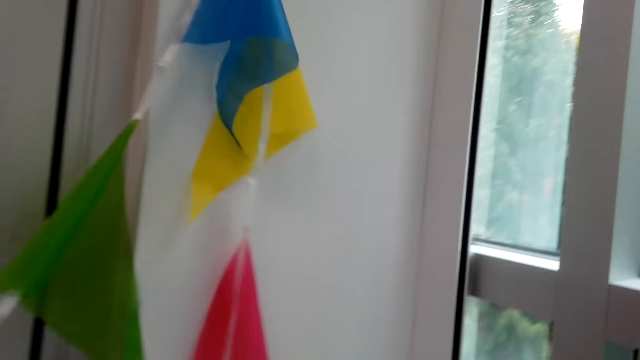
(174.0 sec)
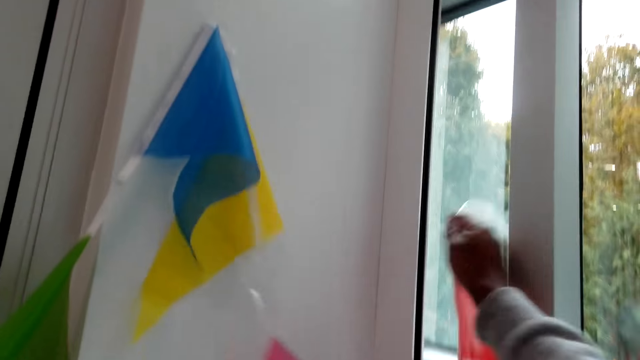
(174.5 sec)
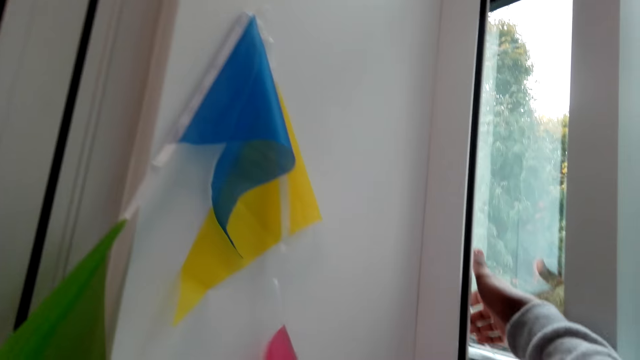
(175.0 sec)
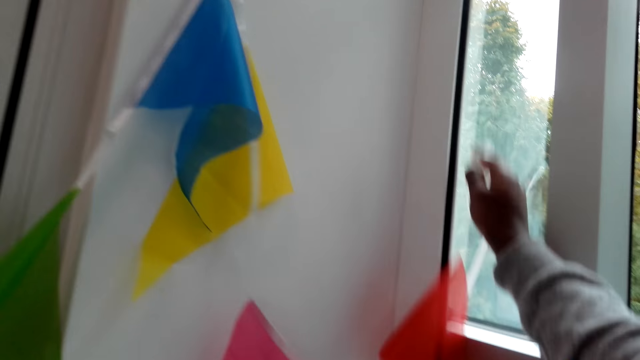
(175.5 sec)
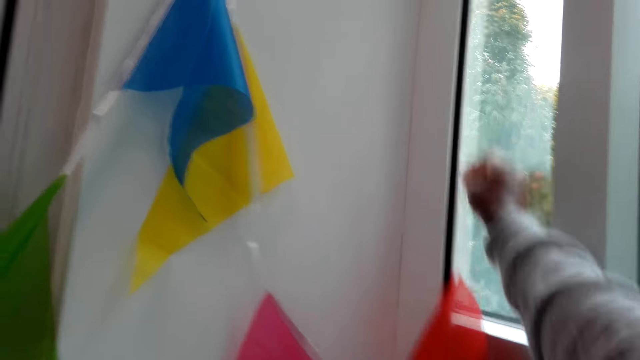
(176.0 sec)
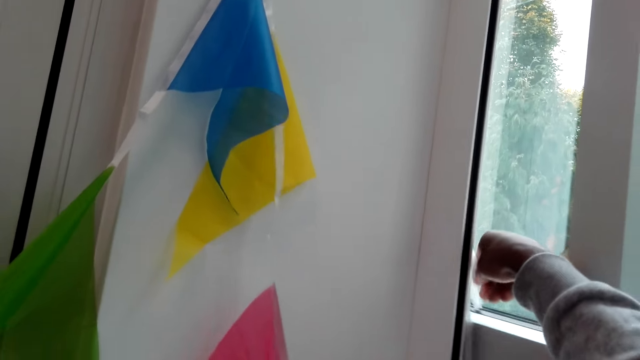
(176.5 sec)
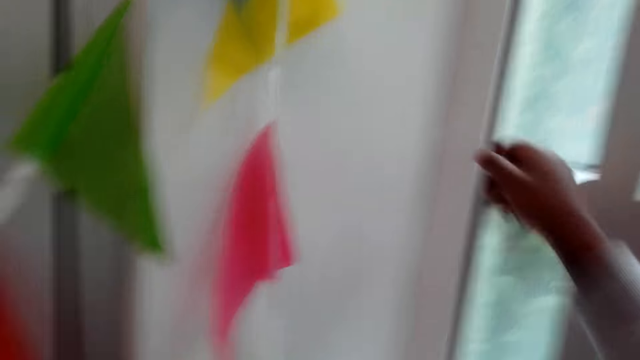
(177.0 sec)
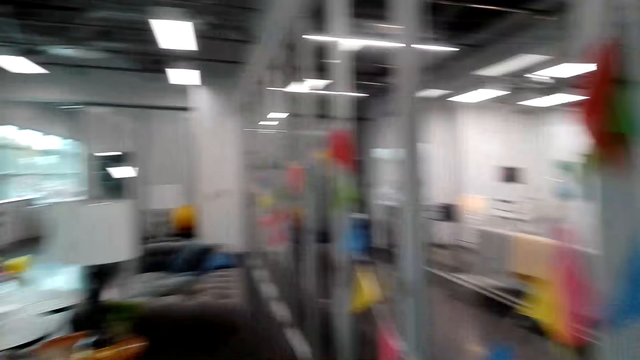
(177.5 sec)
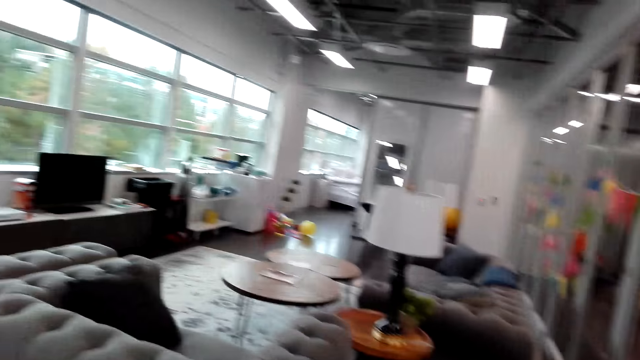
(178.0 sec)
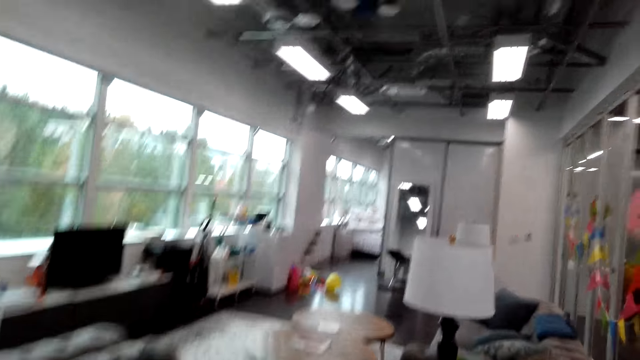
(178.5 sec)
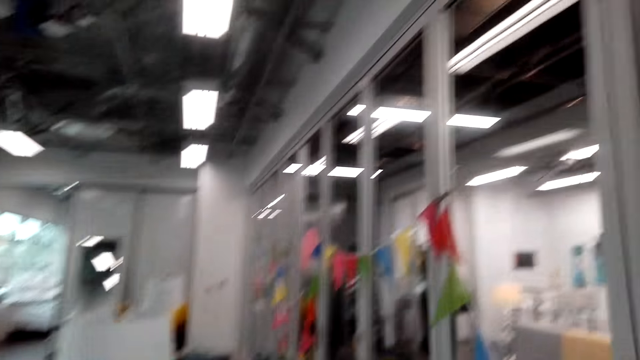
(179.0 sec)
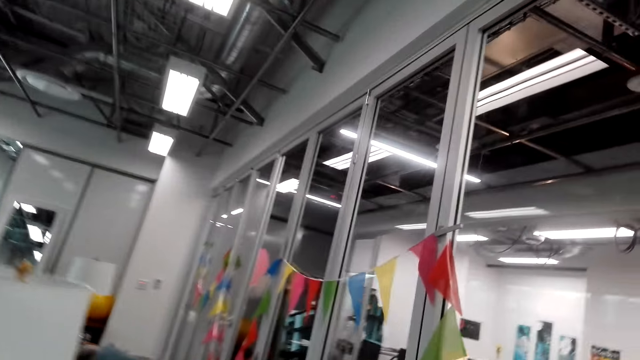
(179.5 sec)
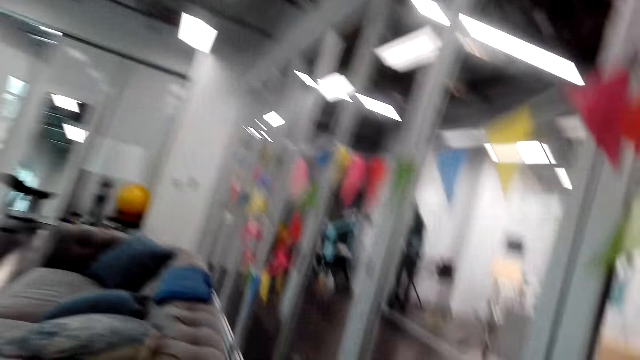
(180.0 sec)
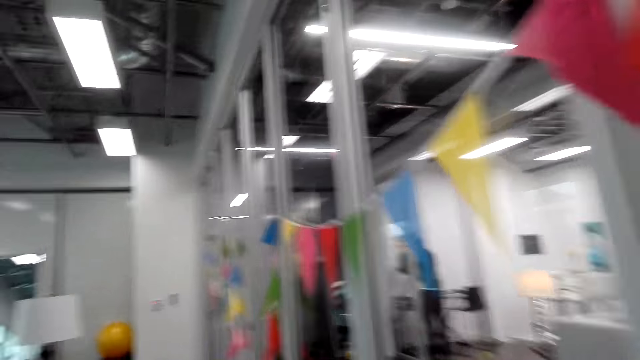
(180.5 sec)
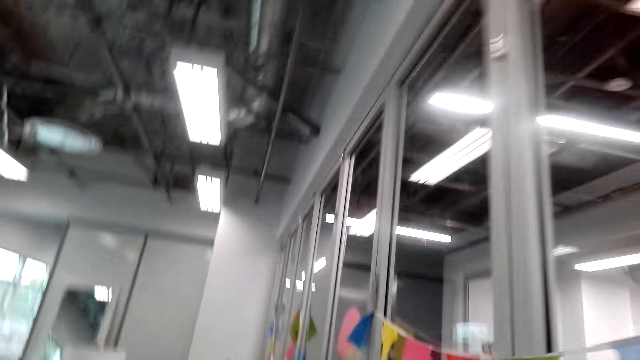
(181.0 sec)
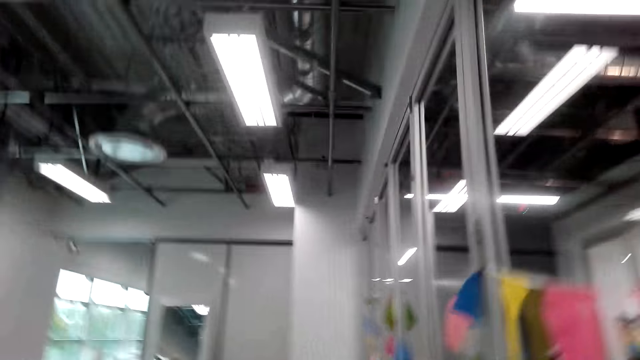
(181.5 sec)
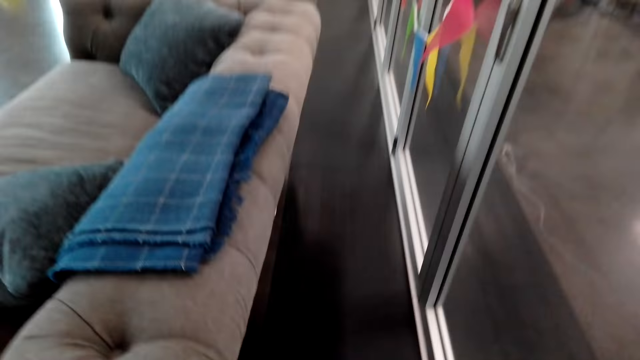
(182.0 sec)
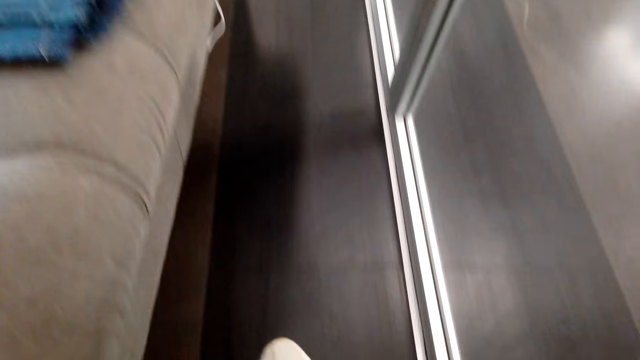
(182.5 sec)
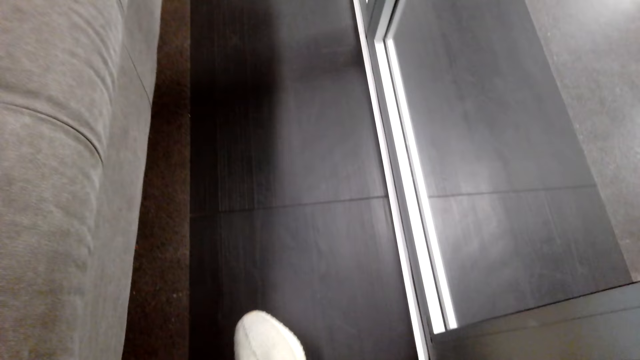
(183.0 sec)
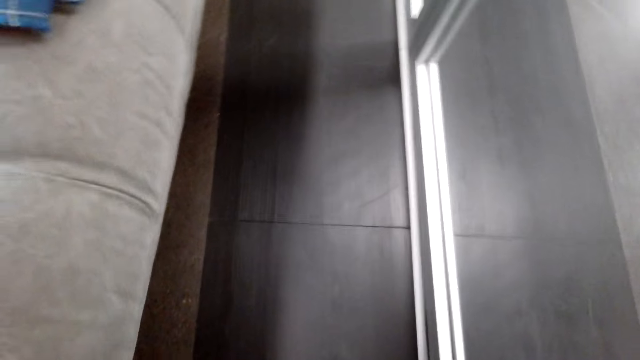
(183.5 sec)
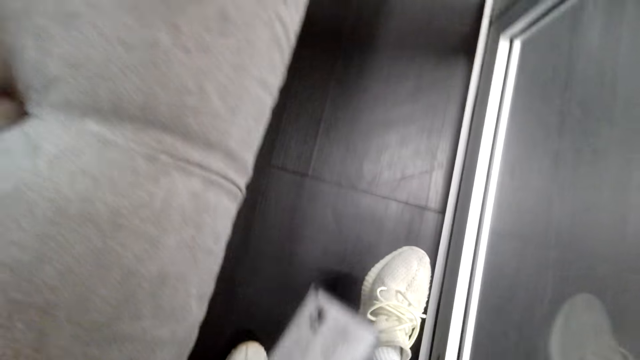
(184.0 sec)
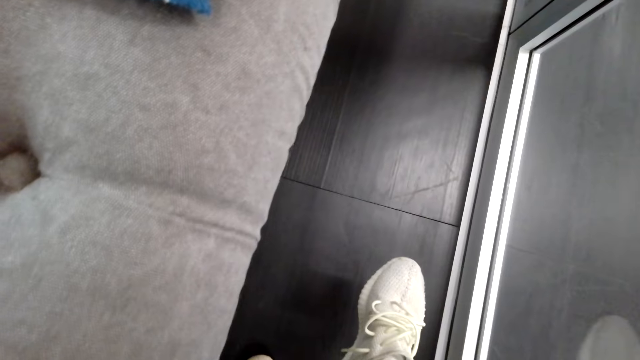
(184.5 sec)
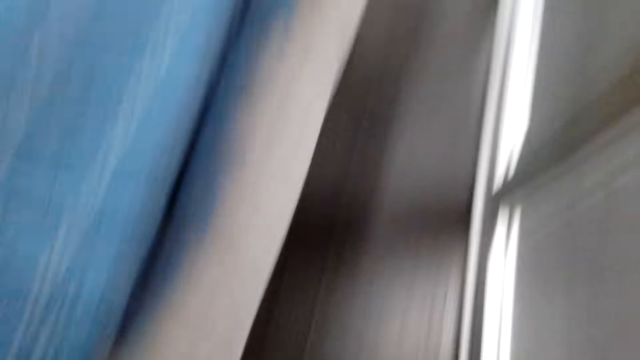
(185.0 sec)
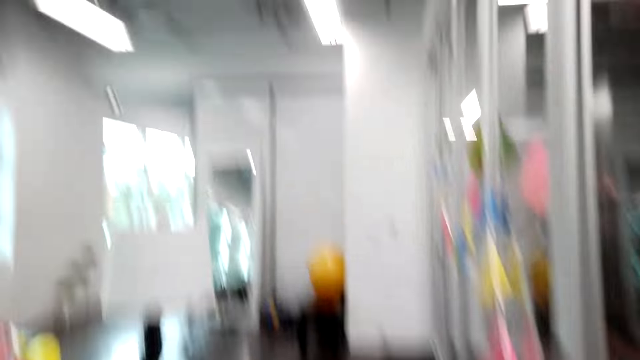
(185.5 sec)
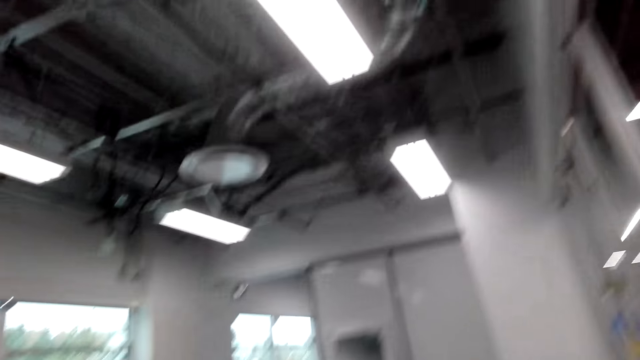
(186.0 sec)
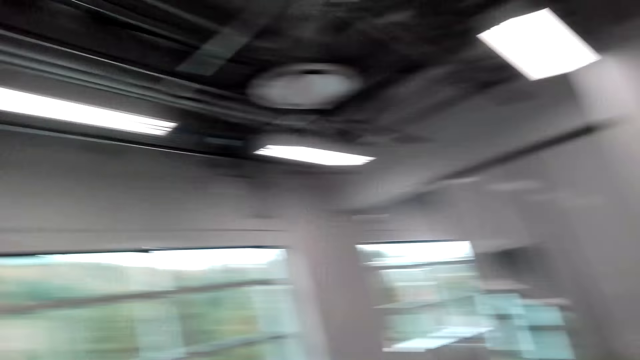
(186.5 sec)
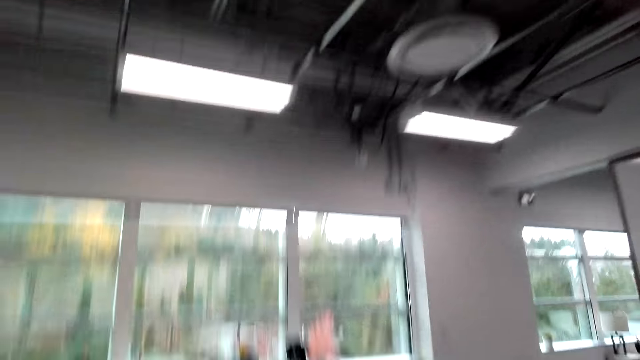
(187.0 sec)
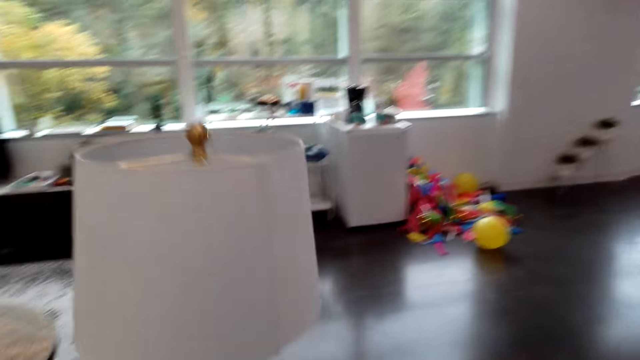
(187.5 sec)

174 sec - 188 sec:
The camera wearer puts the decorative flags on the window. He hangs the decorative ribbon on the corner of the wall. He walks. He looks at his shoes.

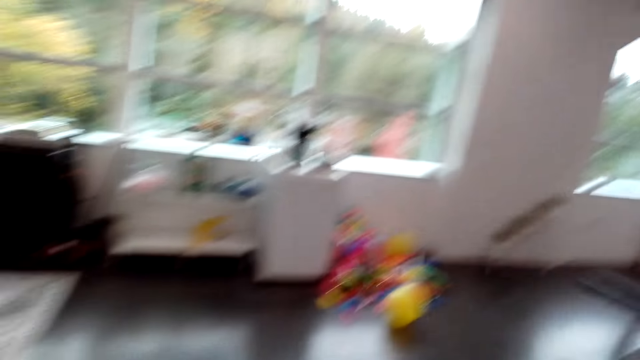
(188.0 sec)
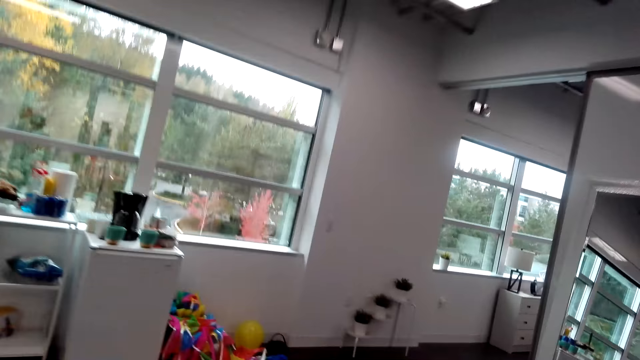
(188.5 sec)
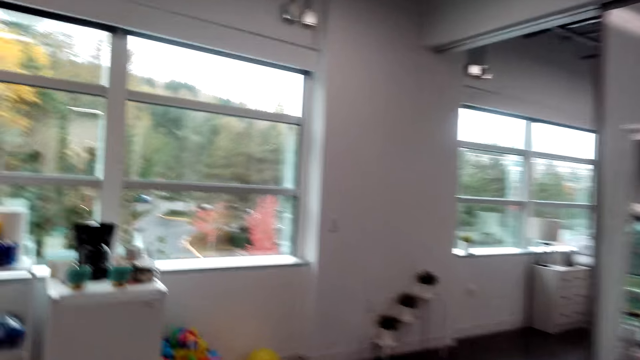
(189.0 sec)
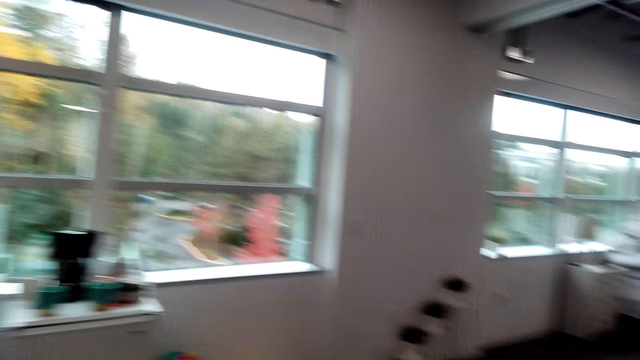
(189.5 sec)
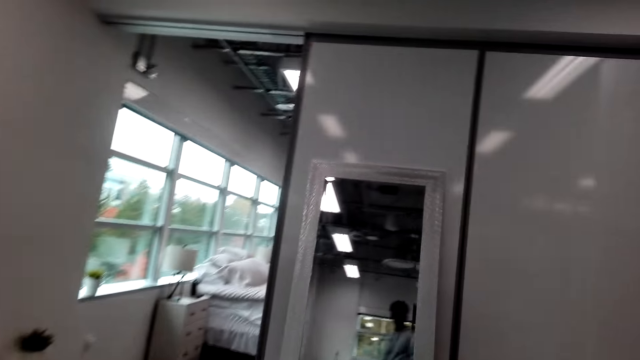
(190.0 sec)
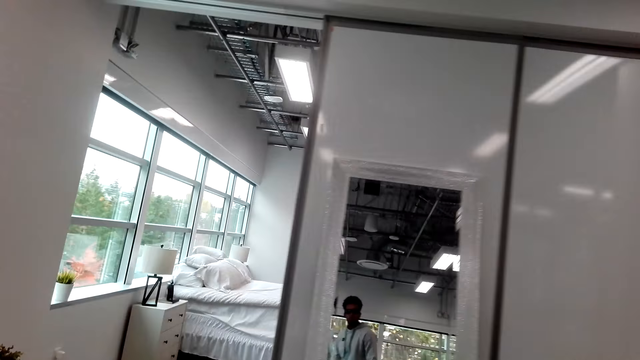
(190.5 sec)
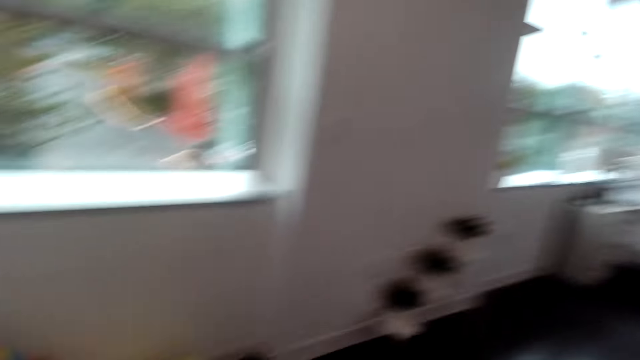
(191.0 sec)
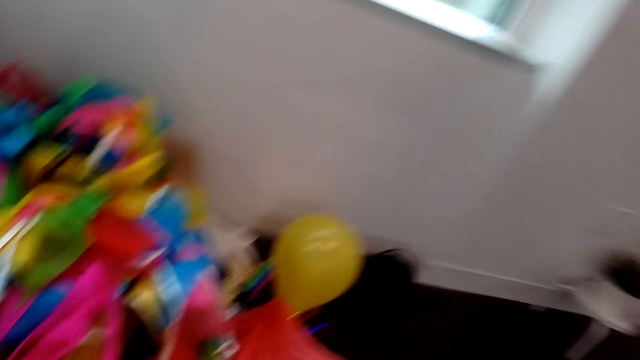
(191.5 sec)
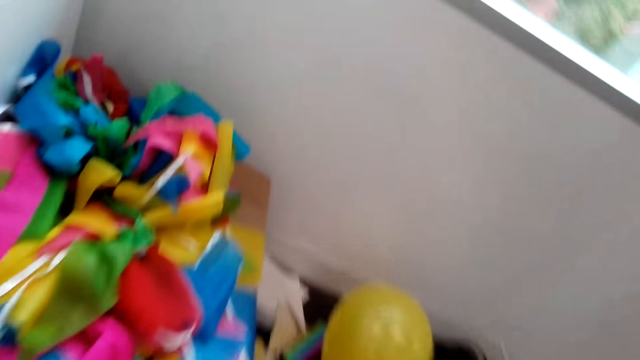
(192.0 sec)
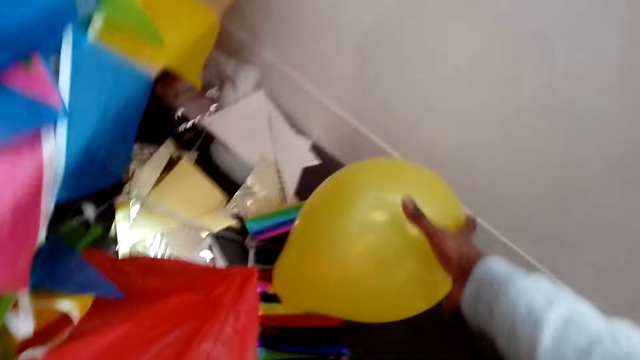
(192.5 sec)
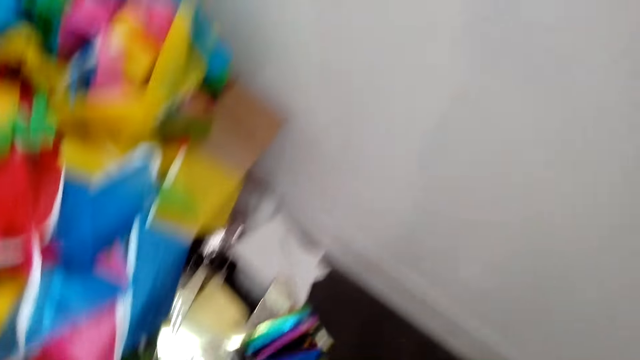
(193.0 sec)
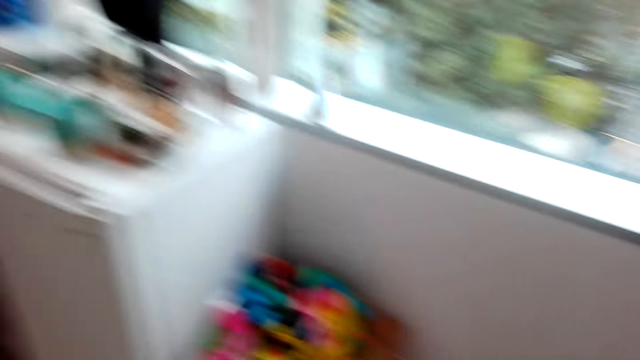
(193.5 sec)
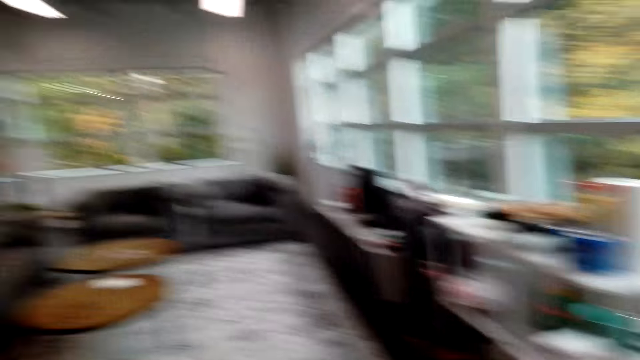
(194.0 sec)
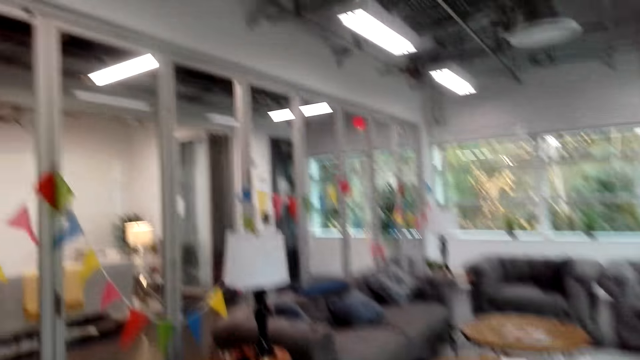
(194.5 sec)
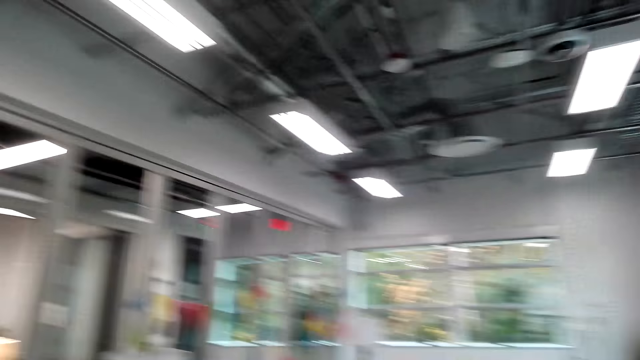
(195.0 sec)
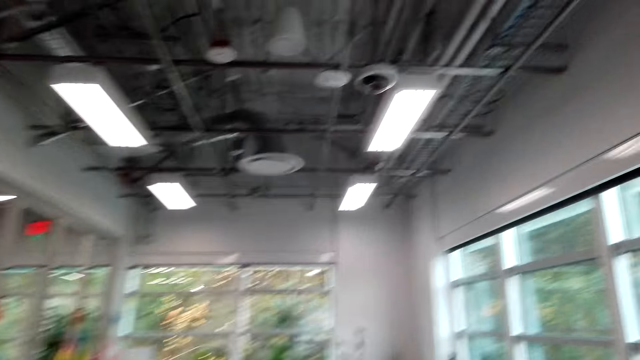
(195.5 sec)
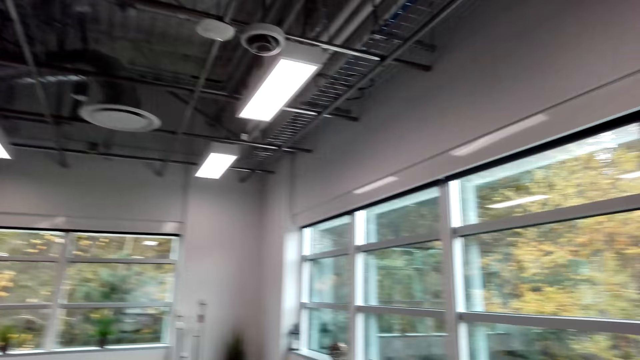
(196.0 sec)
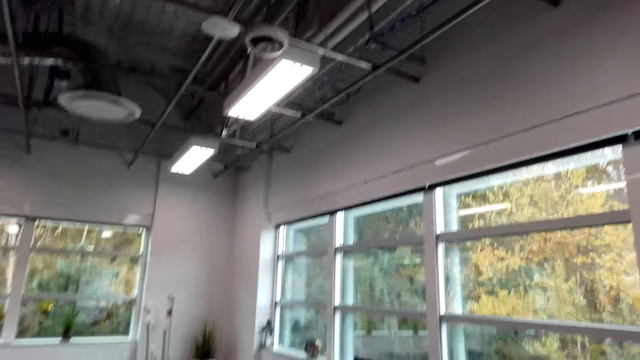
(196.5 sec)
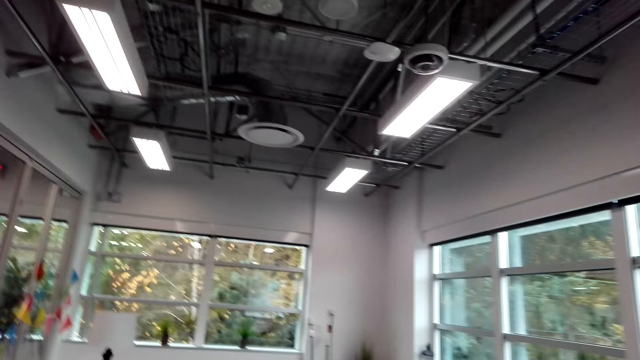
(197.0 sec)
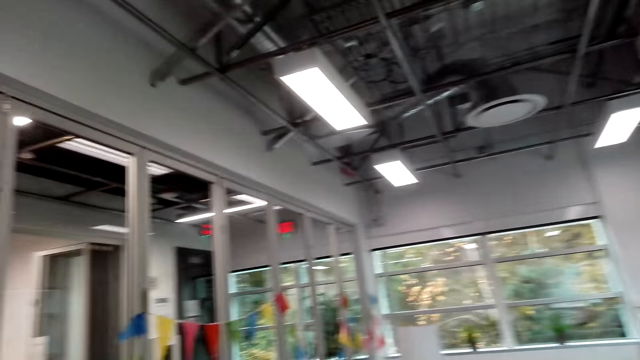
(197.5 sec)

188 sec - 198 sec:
The camera wearer picks up a decorative balloon. They walk.
